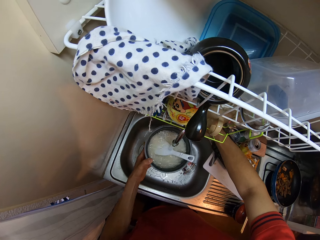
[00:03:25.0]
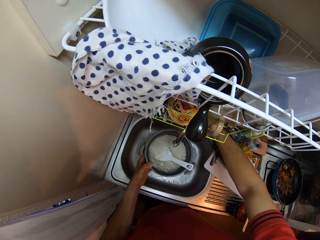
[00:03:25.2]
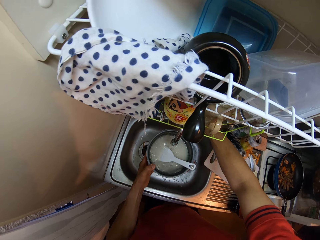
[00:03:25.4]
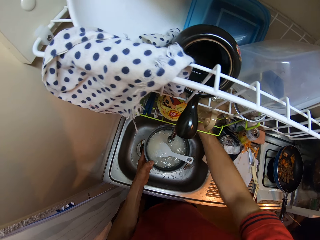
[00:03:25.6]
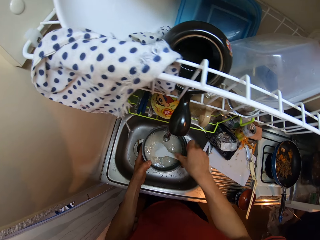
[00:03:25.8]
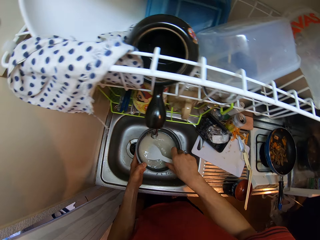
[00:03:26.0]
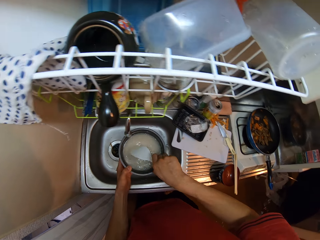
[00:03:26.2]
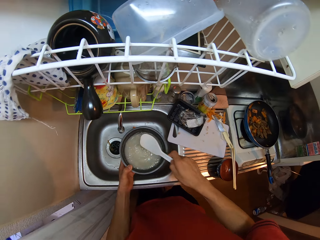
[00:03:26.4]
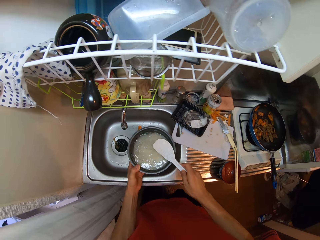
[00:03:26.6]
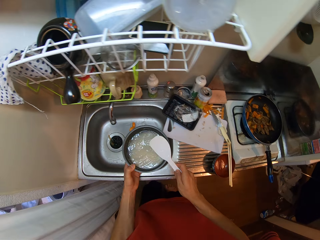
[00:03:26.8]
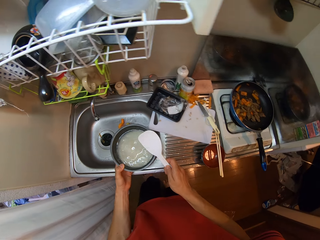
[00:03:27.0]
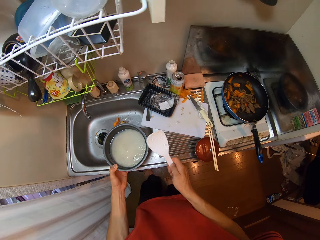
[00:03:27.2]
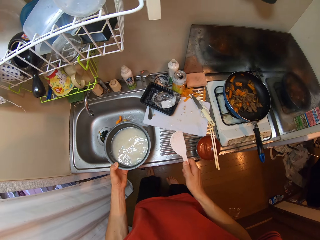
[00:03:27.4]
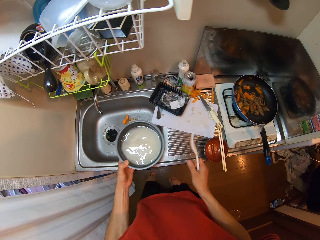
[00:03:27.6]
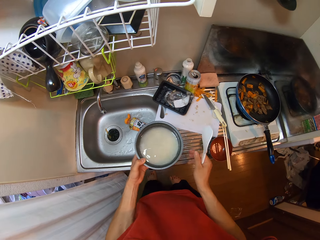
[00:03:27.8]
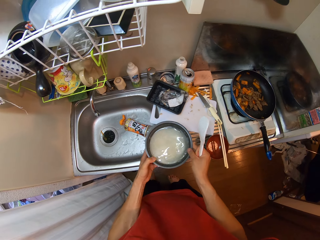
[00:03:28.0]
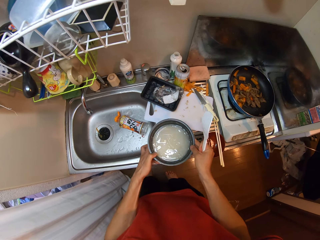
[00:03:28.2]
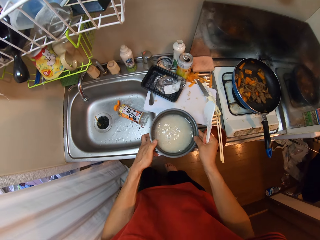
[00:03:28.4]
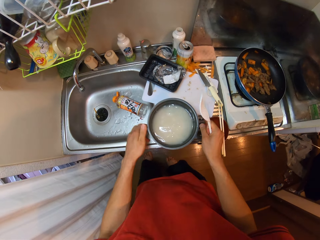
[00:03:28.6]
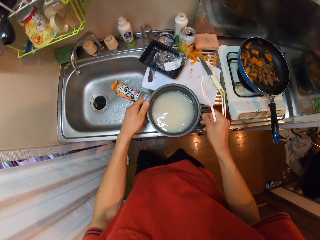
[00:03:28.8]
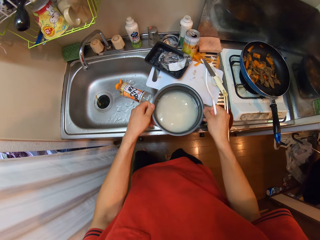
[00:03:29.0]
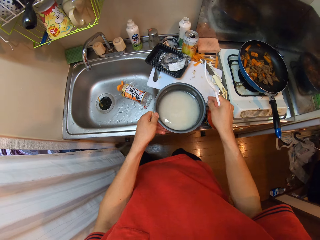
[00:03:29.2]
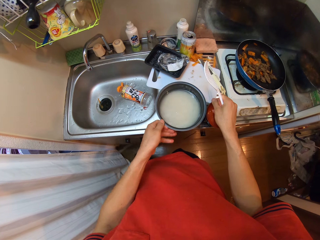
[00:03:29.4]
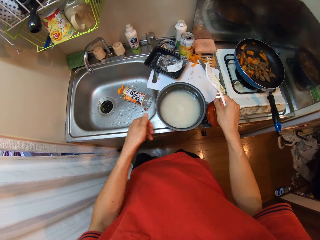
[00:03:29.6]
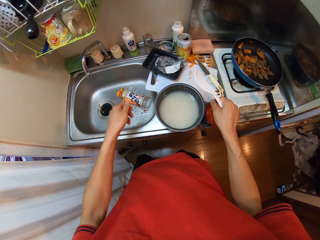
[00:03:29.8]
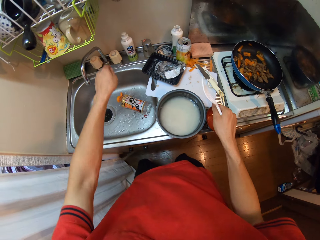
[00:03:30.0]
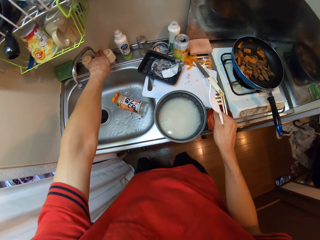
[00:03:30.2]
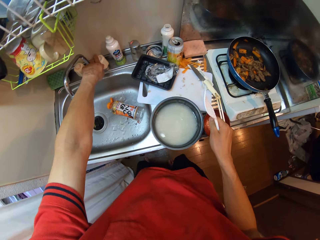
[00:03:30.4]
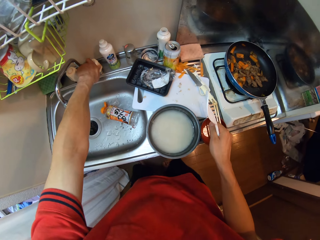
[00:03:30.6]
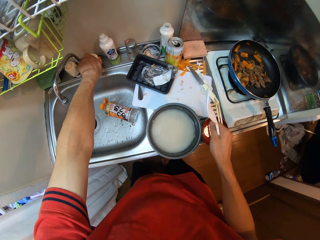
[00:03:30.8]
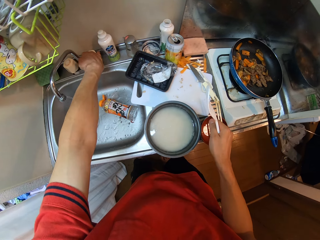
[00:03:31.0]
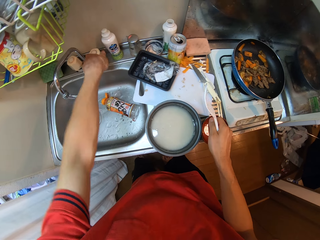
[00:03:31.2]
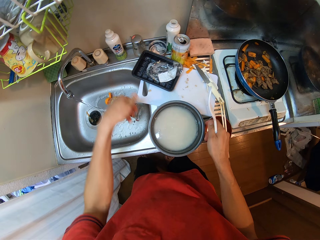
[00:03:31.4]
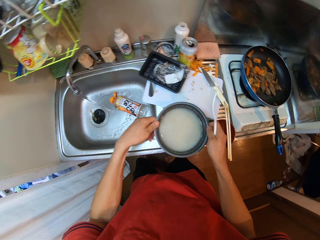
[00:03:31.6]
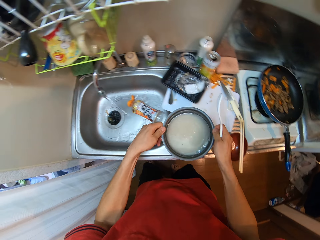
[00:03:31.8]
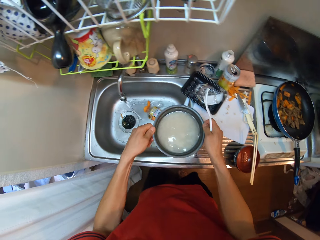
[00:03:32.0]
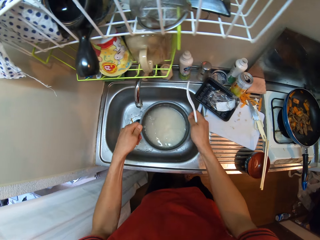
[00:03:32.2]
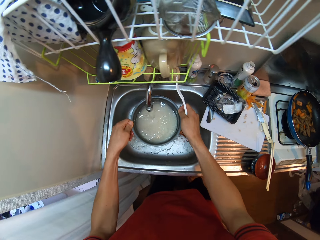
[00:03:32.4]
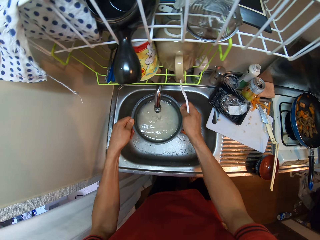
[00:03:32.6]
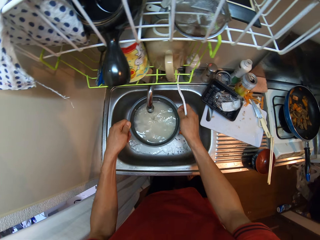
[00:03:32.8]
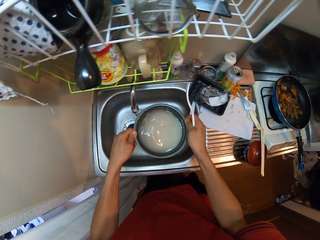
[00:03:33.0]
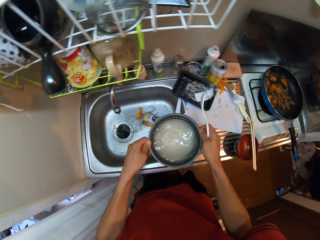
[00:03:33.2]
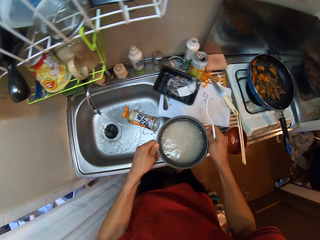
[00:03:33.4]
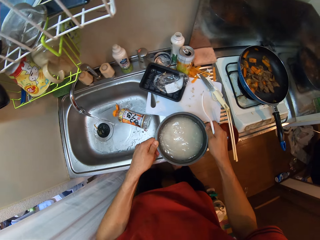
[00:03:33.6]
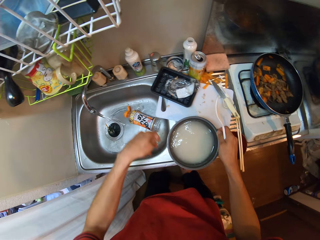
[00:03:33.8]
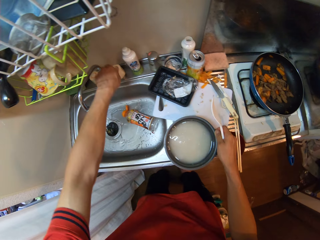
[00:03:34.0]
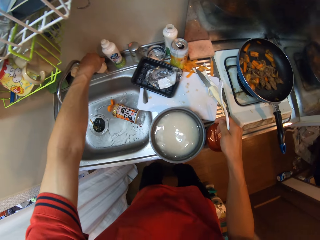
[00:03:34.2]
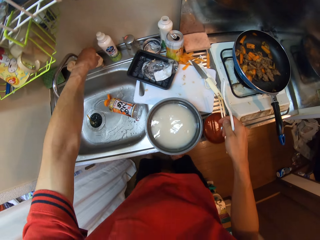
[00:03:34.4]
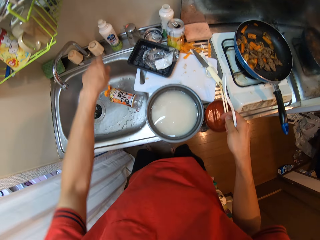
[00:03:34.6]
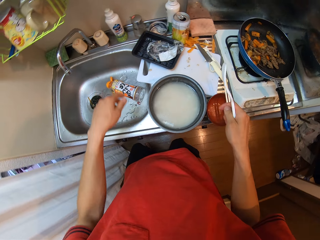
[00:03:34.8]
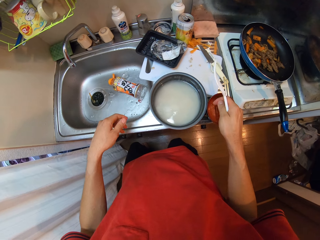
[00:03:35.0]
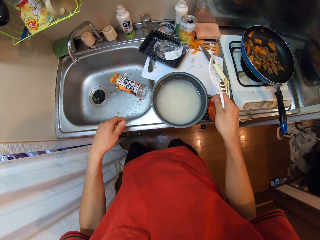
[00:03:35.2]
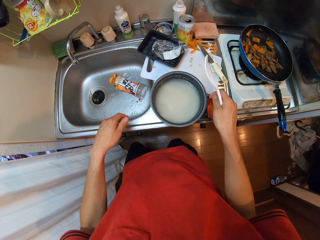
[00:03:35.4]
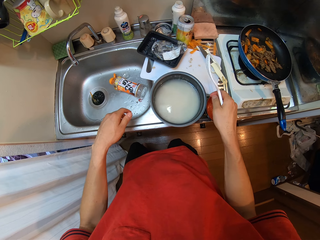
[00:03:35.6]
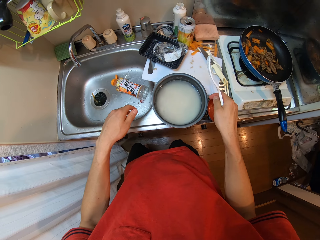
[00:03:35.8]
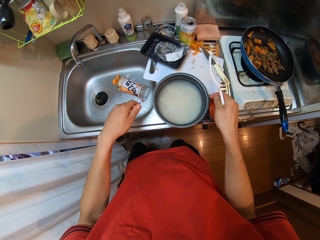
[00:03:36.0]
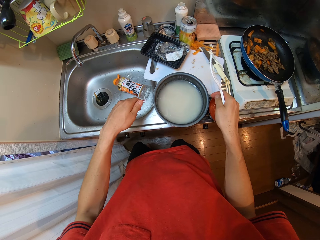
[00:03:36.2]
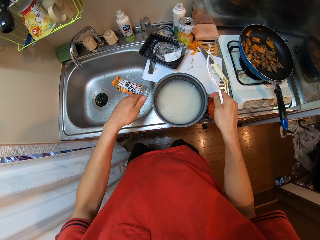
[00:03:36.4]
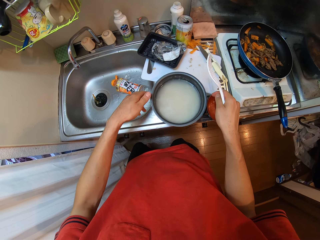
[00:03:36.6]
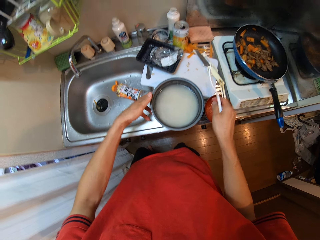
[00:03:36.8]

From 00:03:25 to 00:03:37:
The camera wearer closes the tap. They take the spoon. They hit the spoon on the brim of the pot. They touch the pot. They drop the pot on the sink. They move the pot. They open the tap. They lift the pot on the sink with both hands. They put water in the pot. They drop the pot on the sink. They close the tap.

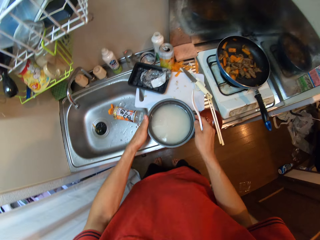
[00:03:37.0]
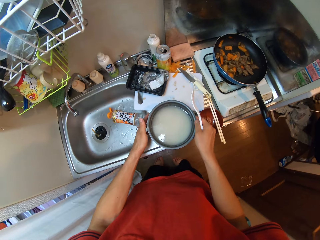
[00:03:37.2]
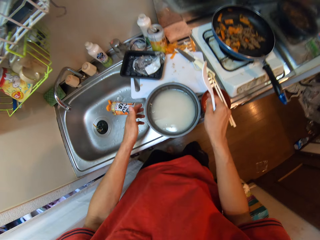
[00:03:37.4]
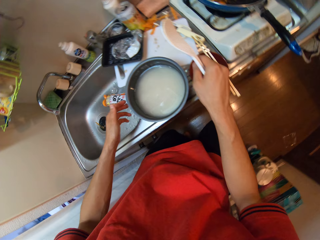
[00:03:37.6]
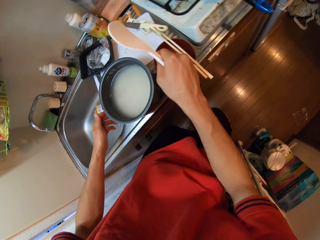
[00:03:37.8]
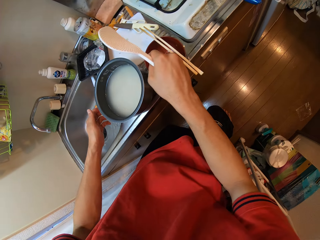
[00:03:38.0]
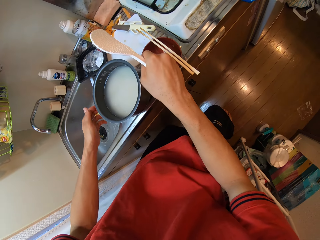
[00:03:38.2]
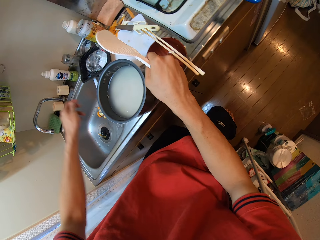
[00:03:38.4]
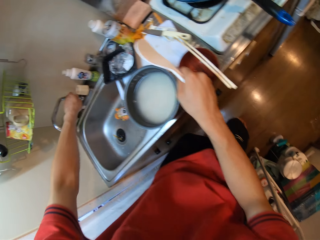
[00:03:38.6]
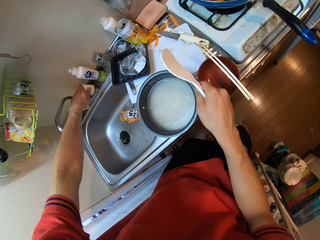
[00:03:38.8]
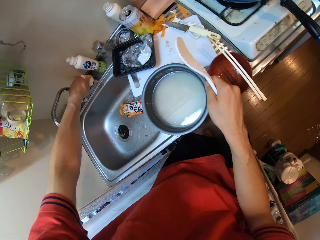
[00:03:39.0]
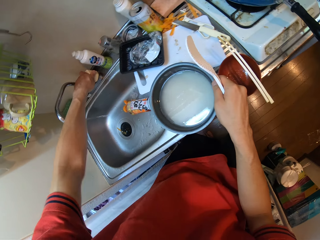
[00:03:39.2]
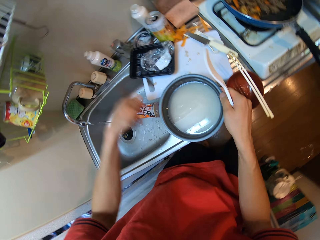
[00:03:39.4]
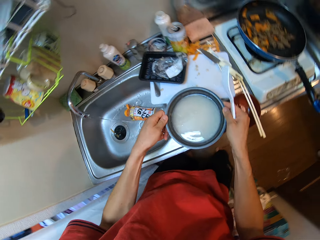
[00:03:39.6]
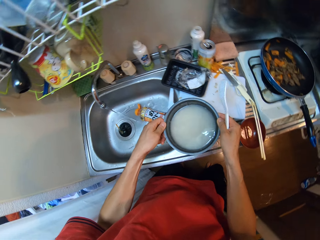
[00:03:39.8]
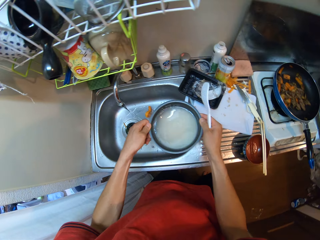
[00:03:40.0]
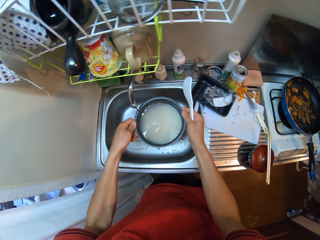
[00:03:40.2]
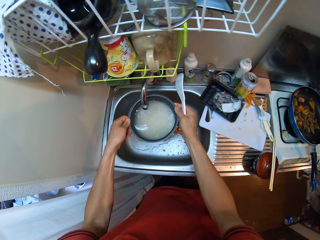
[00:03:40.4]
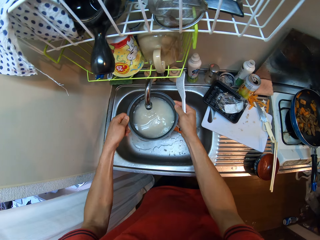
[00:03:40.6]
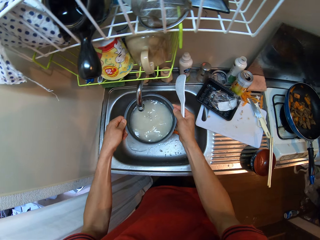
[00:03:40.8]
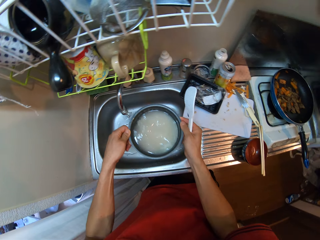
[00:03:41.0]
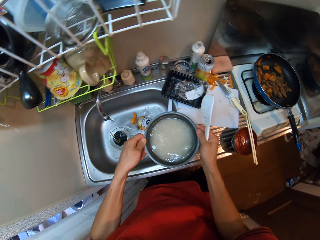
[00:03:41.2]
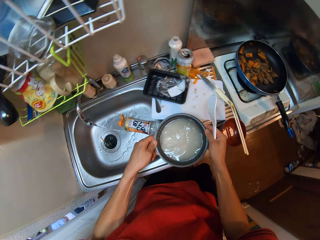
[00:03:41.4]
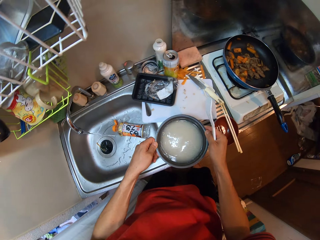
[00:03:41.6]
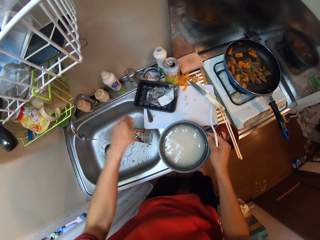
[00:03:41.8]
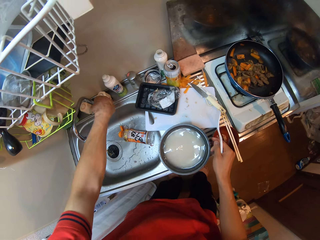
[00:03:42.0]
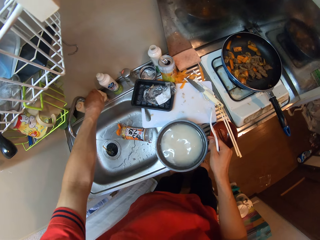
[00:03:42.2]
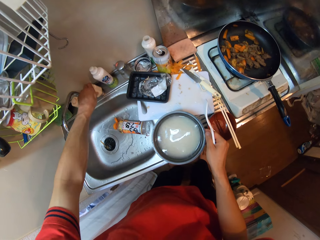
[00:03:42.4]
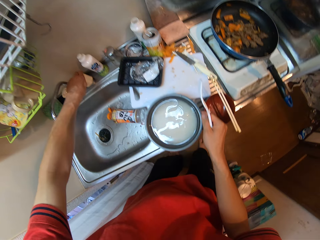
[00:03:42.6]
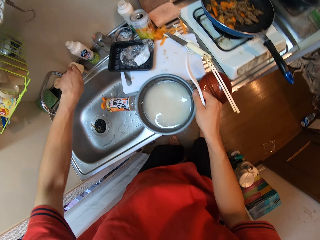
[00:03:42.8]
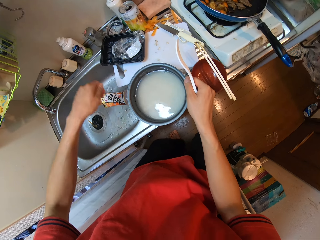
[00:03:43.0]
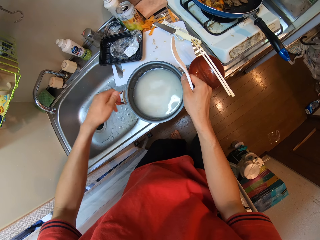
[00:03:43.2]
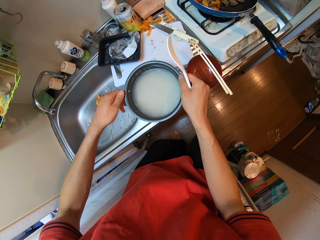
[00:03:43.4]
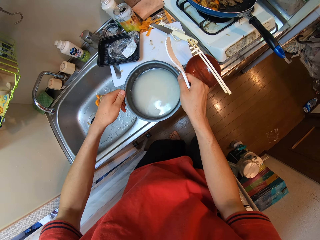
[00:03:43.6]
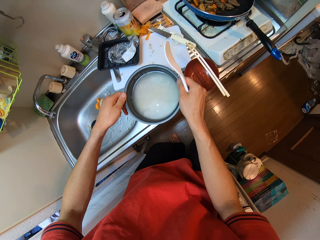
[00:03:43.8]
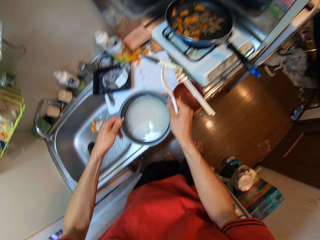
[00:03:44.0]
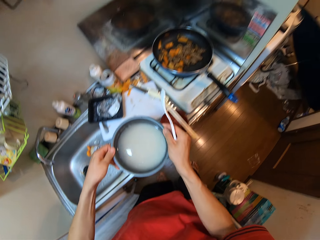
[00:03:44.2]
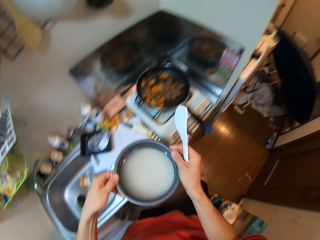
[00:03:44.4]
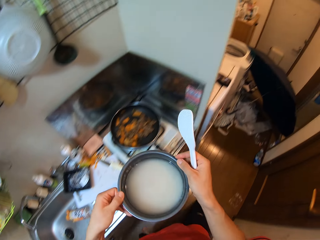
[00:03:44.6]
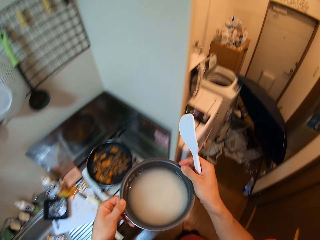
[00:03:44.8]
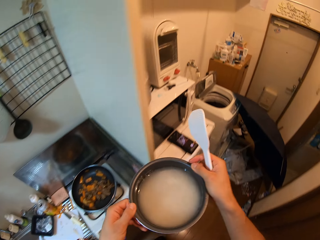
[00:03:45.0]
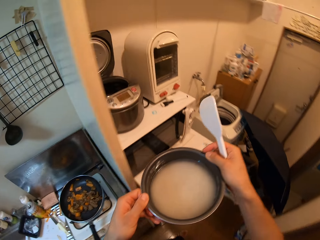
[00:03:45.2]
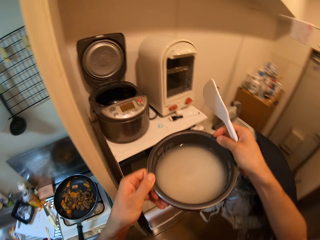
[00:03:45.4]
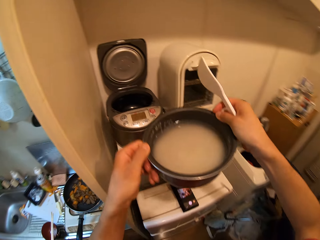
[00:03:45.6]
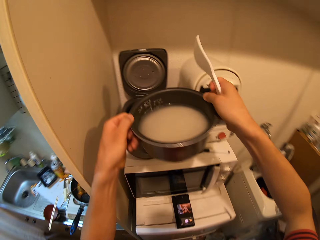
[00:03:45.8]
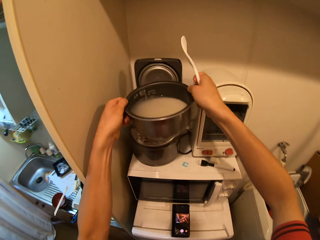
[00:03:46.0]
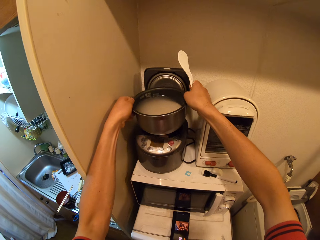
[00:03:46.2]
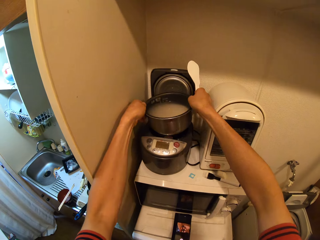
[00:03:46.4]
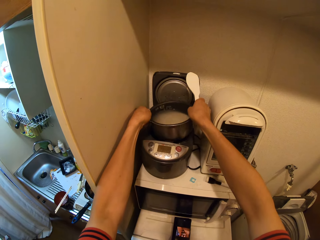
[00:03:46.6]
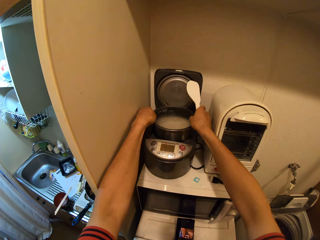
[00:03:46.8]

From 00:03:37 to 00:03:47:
The camera wearer touches the pot. They open the tap. They lift the pot on the sink with both hands. They put water in the pot. They drop the pot on the sink. They close the tap. They drop the pot on the sink again. They lift the pot on the sink with both hands. They step forward. They put the pot on the rice cooker.
